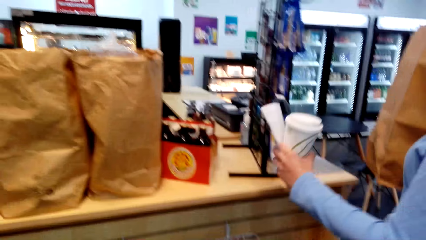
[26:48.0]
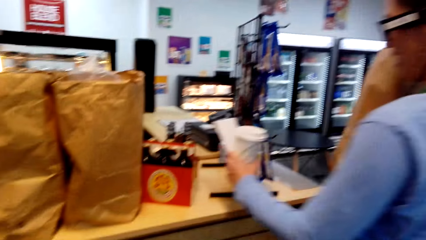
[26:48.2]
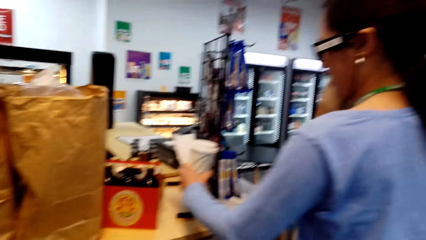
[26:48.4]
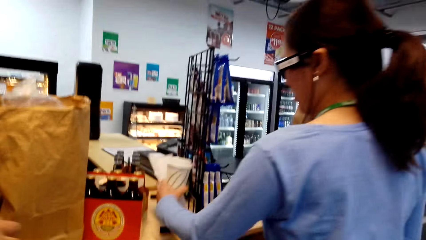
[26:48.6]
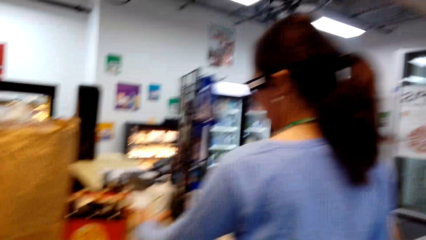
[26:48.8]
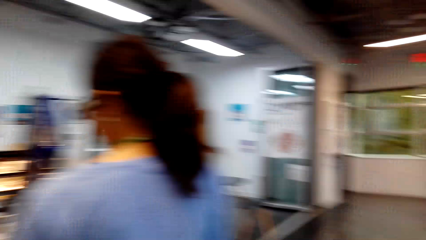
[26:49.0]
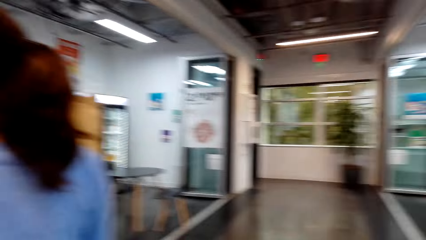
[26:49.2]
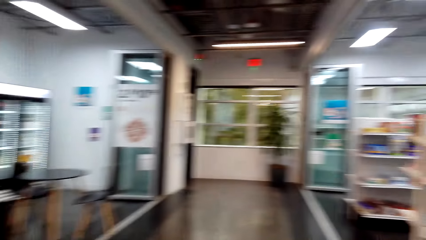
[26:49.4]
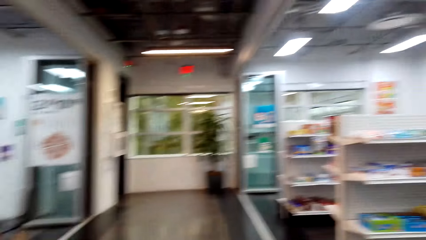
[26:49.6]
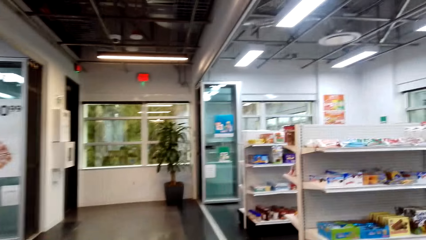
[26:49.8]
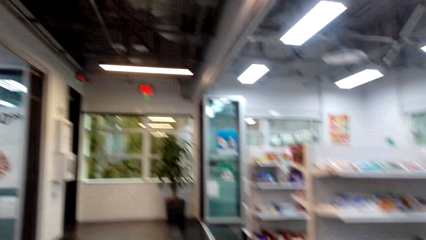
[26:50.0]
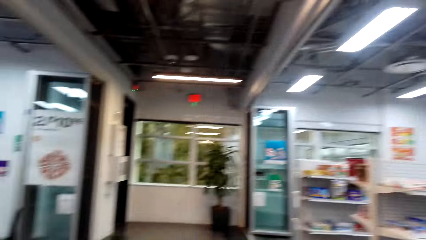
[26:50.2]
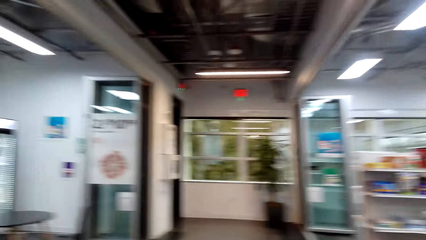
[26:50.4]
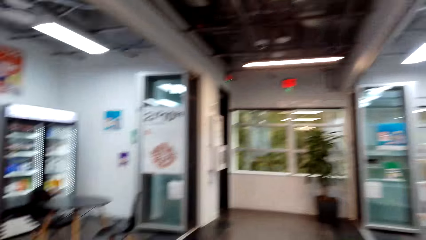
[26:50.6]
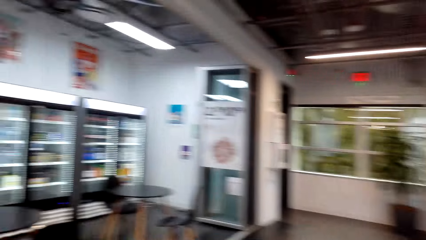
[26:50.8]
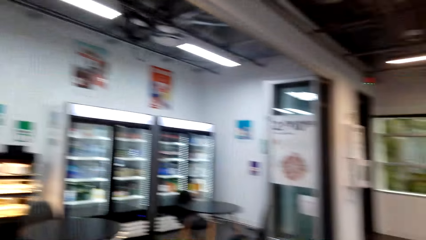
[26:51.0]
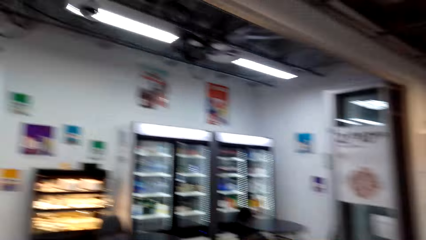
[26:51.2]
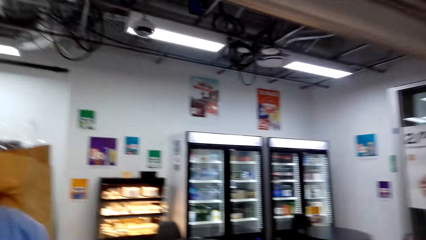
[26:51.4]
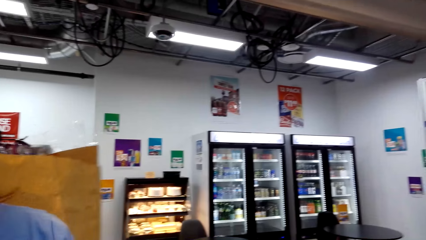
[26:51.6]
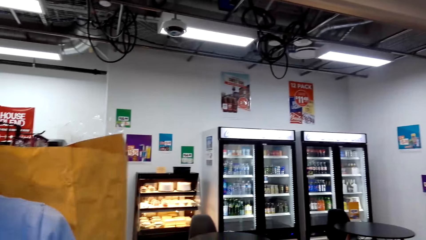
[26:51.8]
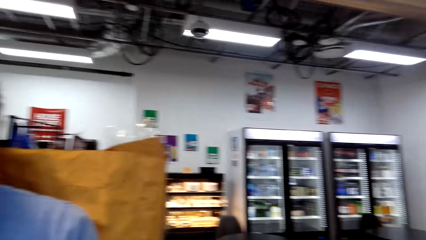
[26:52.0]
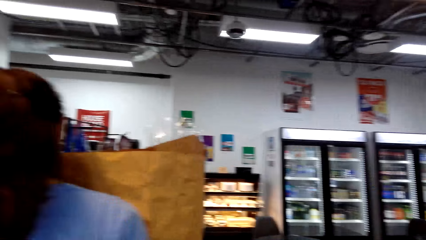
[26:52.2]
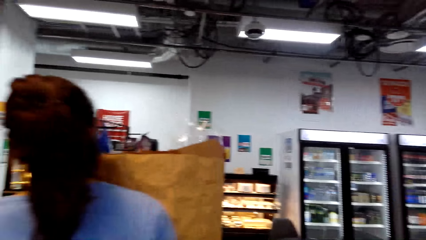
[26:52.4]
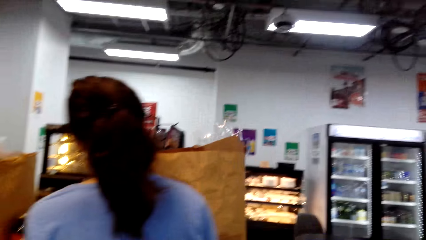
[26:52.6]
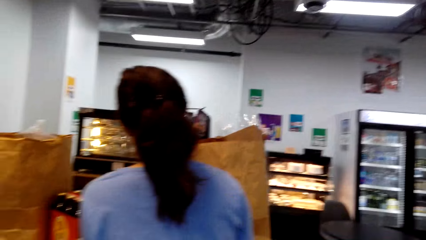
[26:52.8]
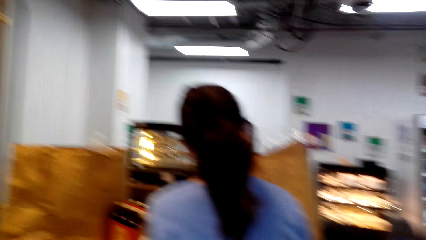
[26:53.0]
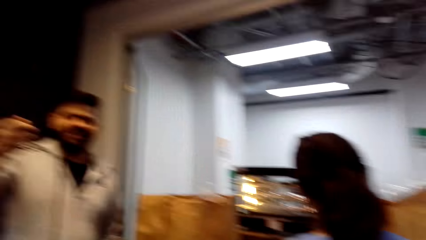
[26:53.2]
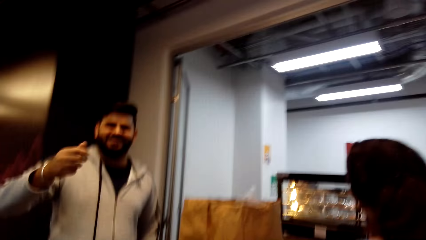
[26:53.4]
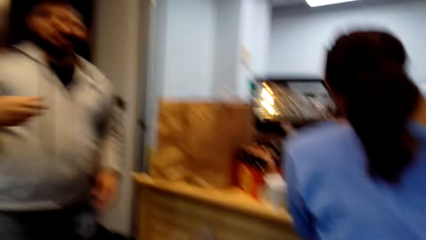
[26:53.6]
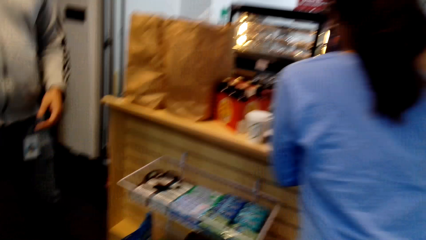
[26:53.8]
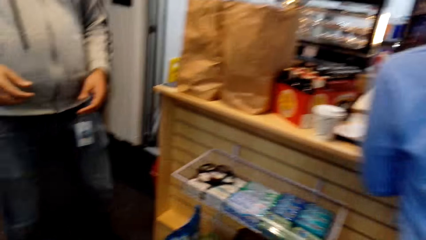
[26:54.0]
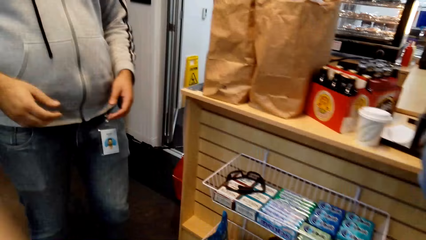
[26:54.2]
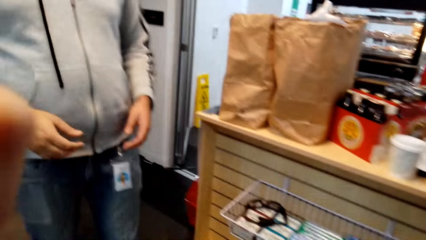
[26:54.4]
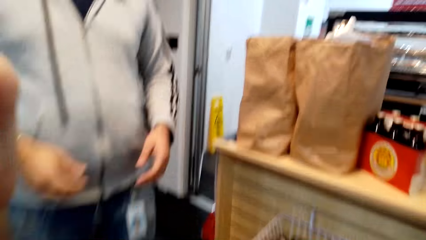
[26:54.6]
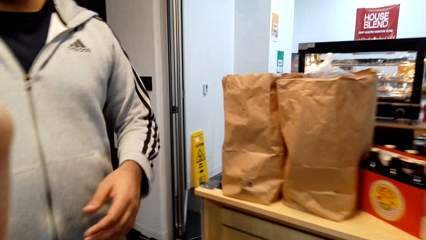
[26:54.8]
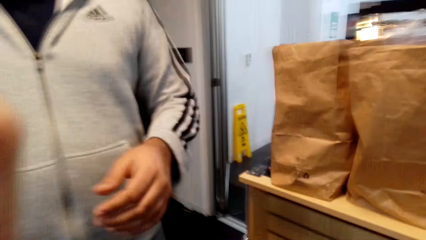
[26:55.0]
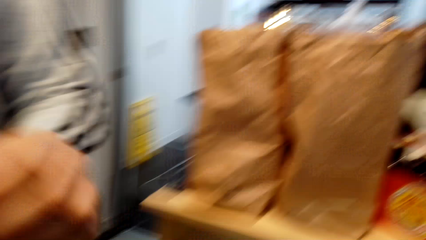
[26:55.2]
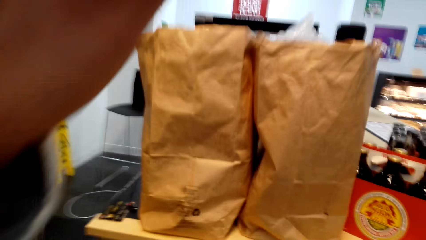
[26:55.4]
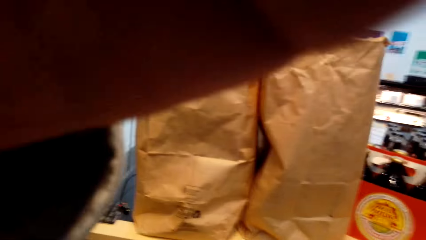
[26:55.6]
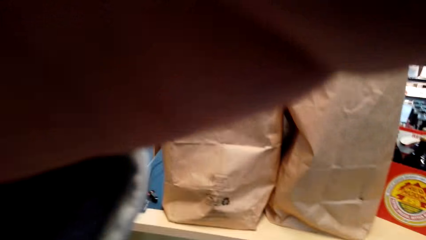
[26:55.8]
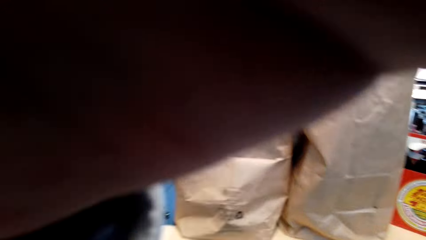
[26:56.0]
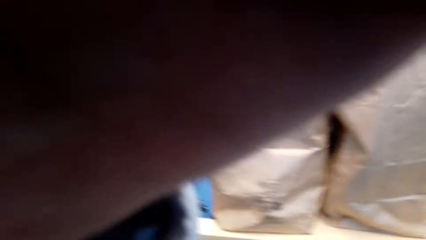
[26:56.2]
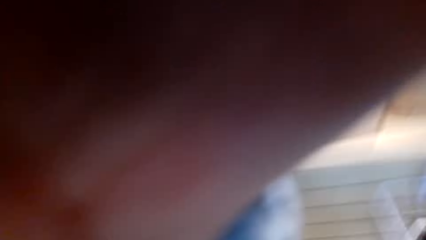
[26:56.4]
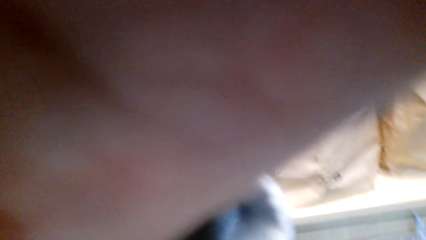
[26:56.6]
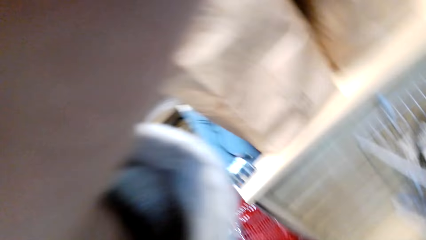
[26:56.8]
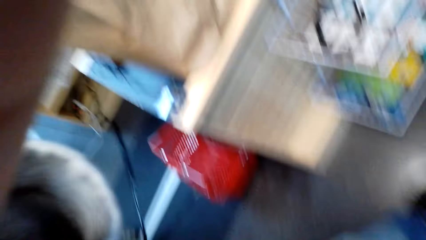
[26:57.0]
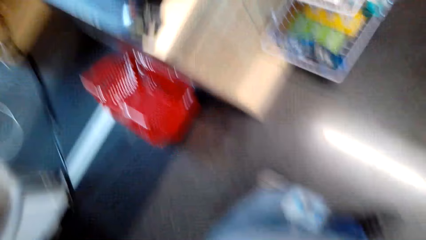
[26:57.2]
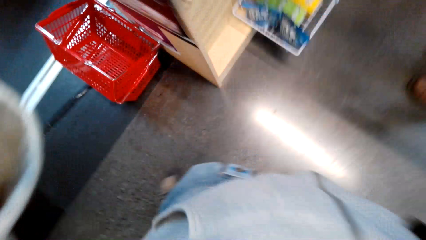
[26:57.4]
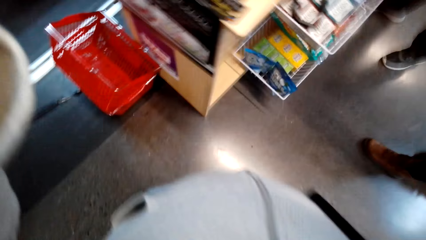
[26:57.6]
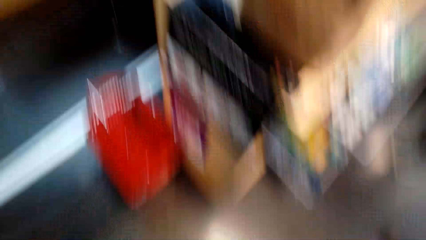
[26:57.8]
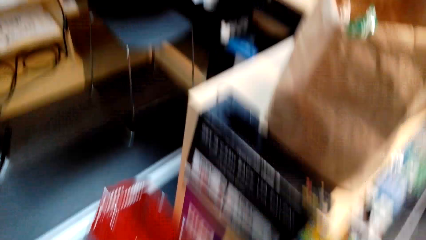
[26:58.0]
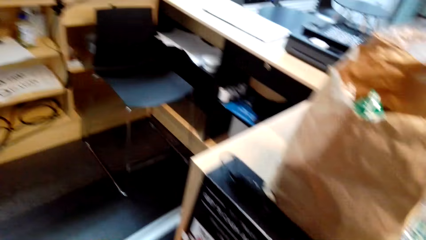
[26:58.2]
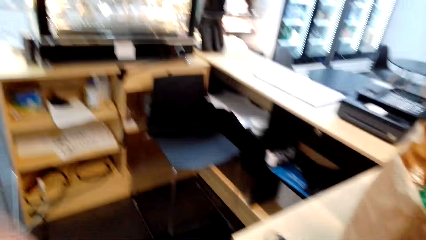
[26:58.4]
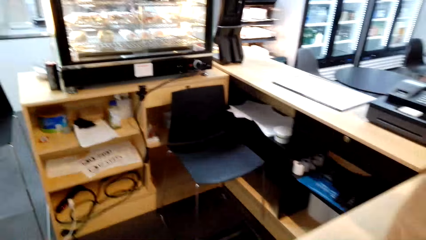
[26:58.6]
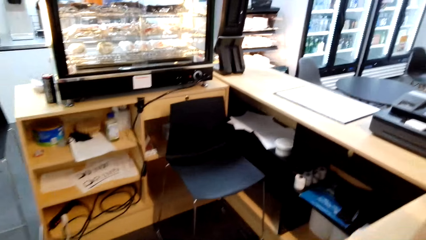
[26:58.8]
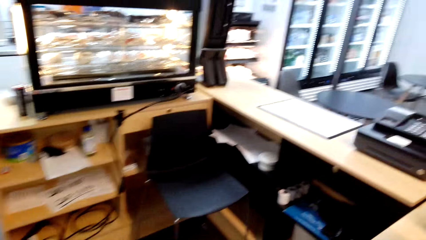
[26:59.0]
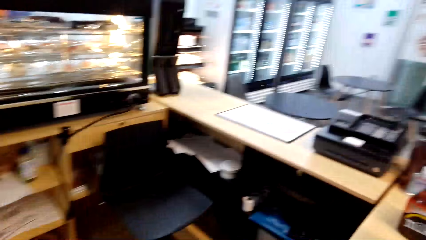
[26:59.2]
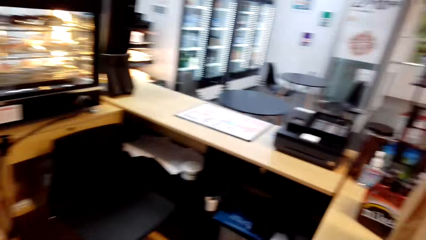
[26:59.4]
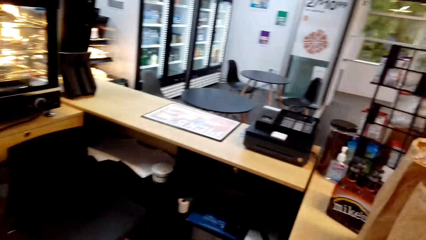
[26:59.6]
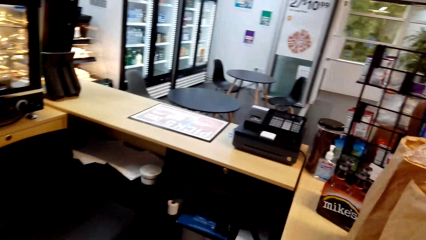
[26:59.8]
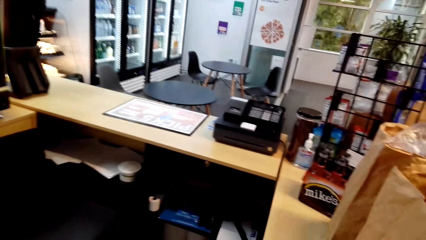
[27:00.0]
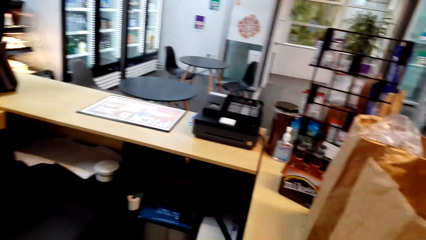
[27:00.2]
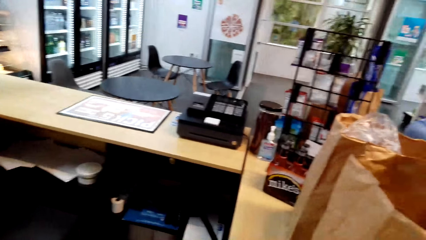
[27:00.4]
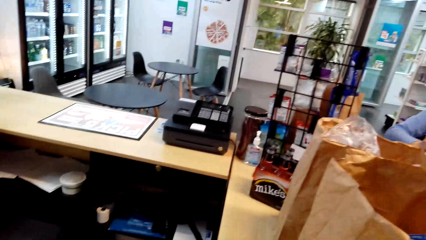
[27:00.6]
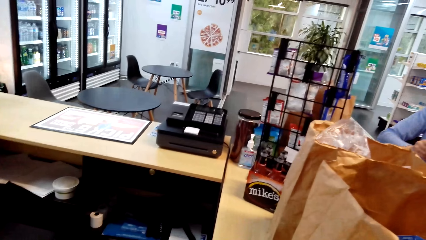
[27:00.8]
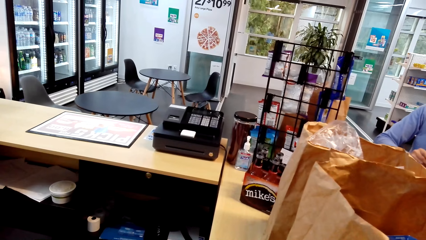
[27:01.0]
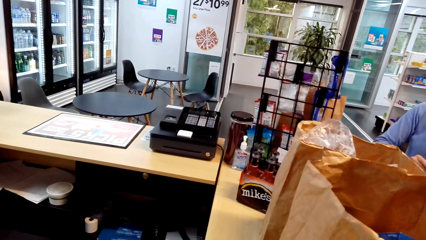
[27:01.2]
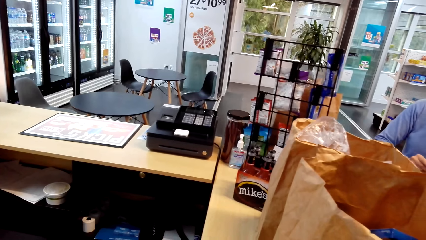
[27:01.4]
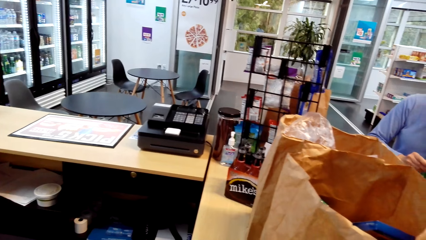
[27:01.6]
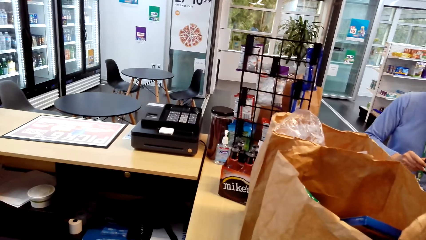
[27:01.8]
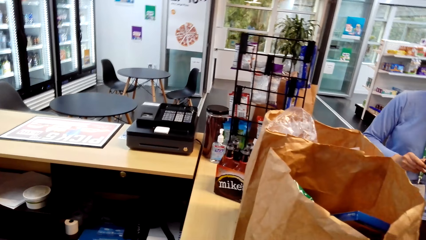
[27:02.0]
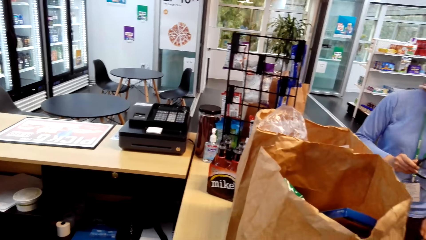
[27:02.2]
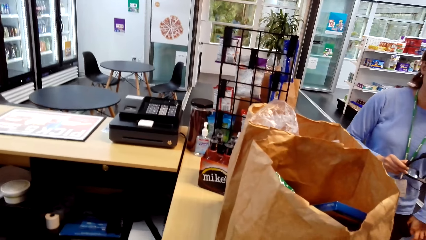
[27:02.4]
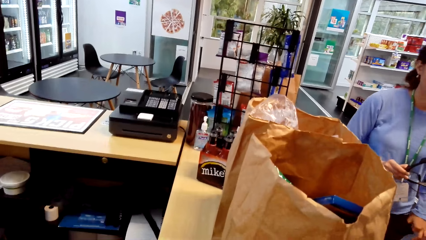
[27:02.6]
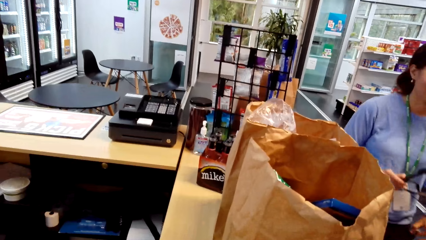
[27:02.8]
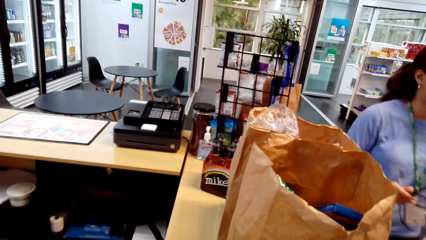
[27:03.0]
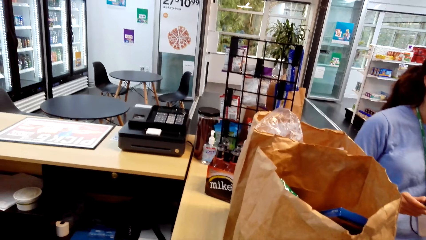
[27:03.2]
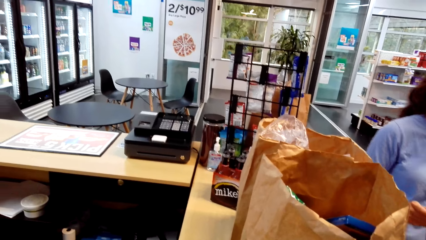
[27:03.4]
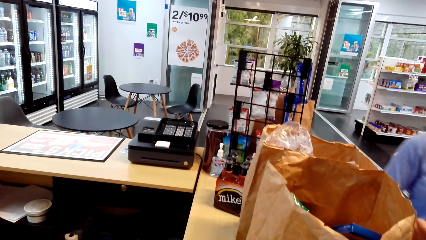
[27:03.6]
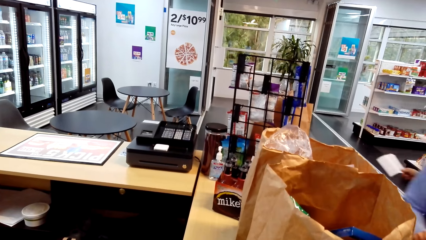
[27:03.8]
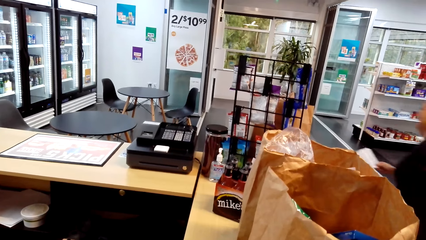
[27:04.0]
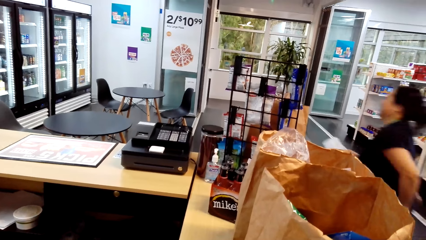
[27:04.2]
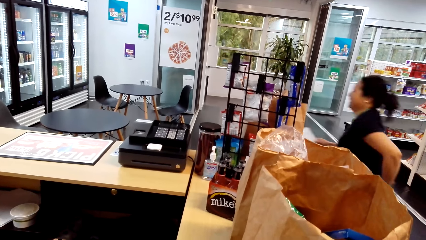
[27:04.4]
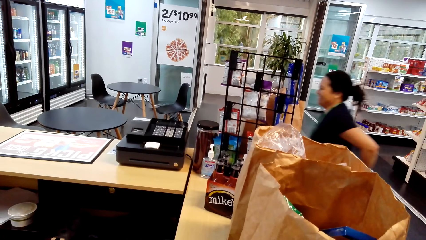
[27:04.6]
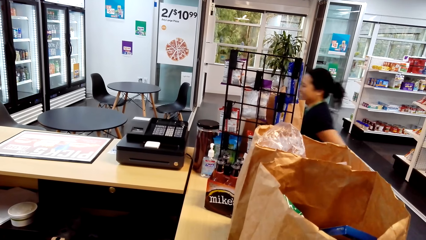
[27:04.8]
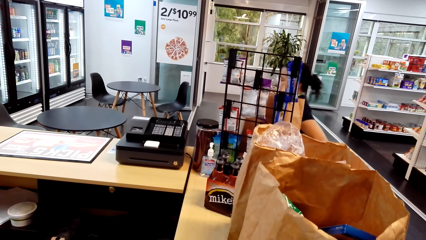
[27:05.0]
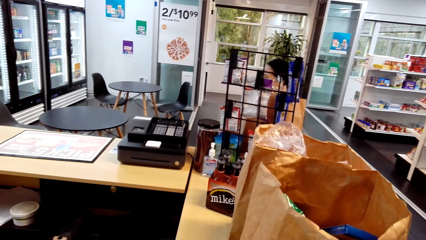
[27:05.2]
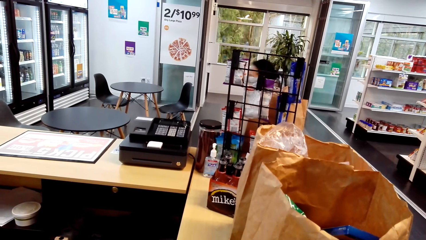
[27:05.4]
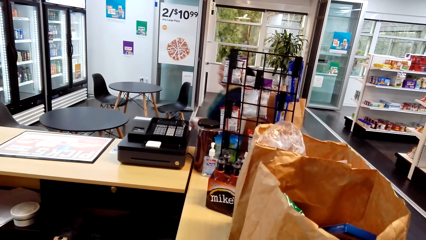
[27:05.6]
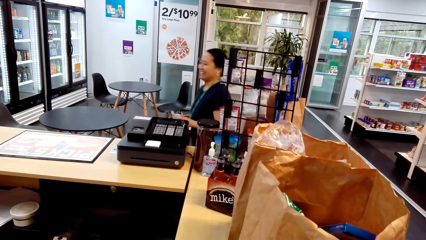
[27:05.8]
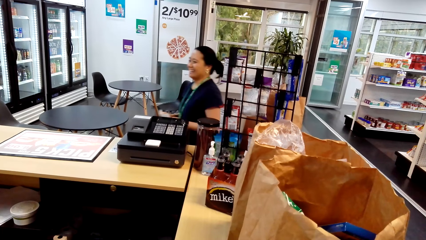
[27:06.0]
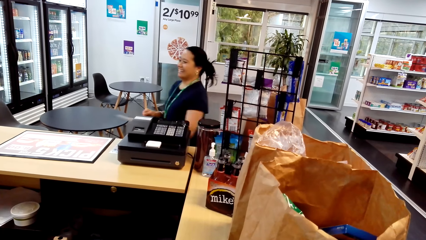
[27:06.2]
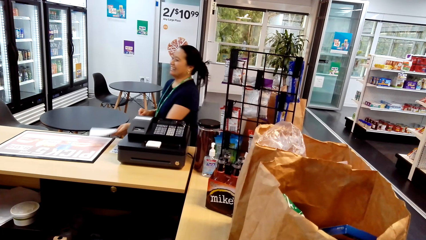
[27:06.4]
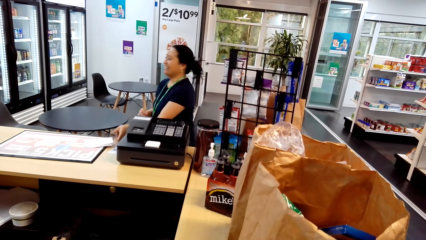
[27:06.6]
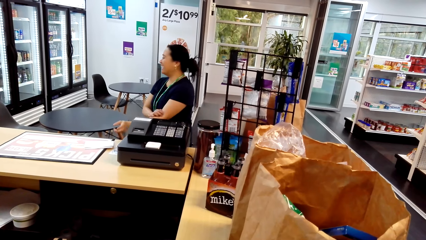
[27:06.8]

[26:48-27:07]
The camera wearer converses to a woman. They and the woman walk around the supermarket. They converse to the woman. They adjust the camera. They and the woman walk around the supermarket. They converse to the woman.
